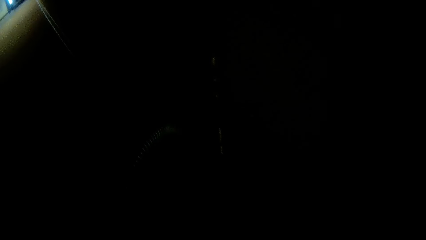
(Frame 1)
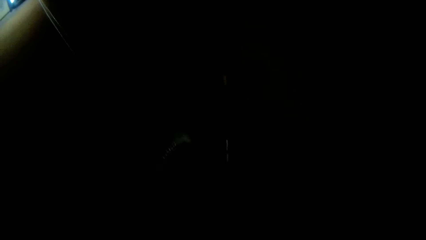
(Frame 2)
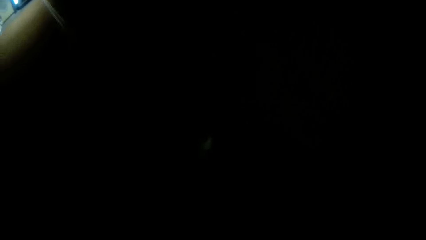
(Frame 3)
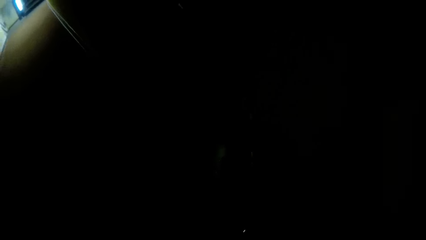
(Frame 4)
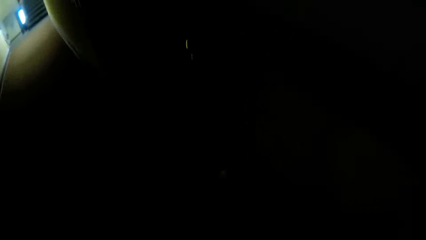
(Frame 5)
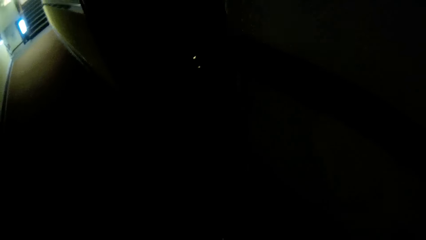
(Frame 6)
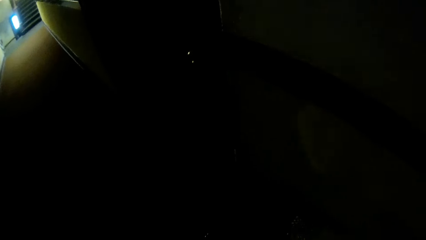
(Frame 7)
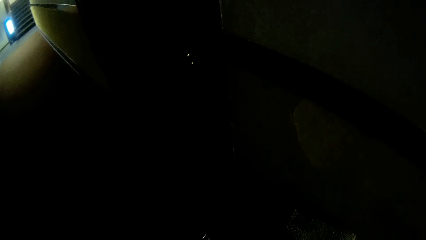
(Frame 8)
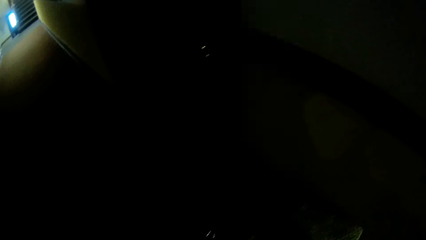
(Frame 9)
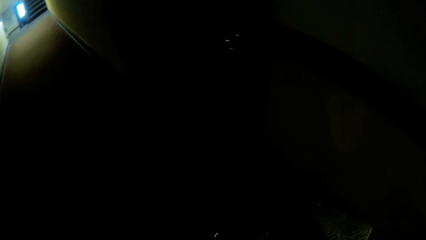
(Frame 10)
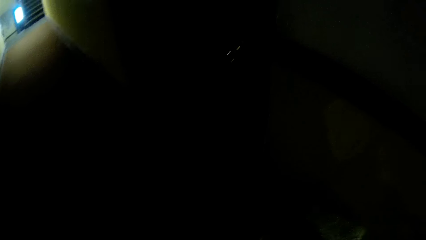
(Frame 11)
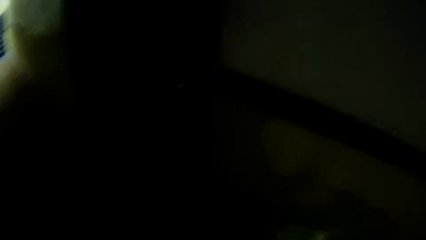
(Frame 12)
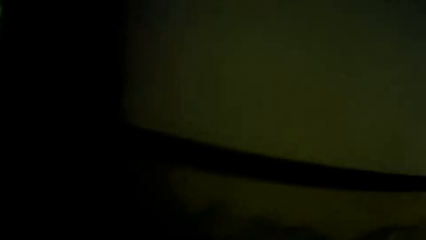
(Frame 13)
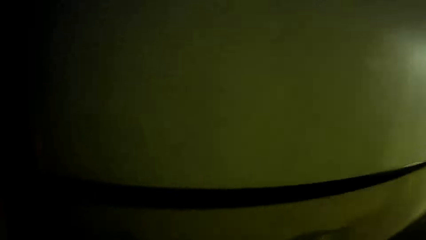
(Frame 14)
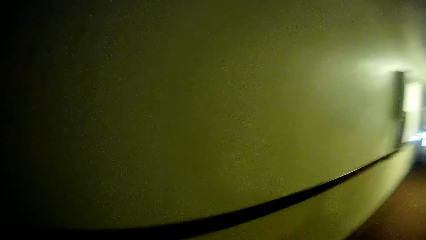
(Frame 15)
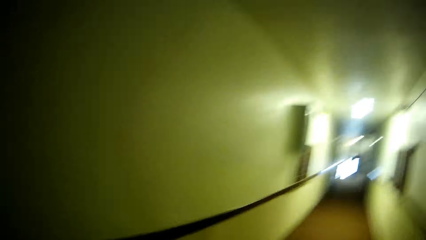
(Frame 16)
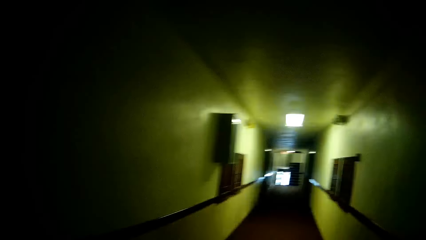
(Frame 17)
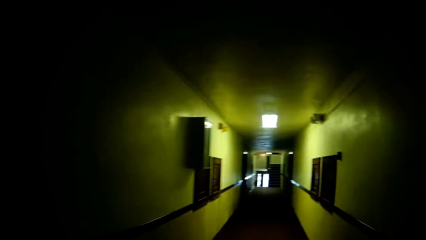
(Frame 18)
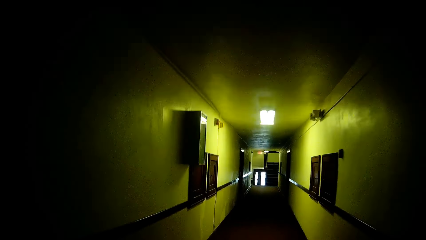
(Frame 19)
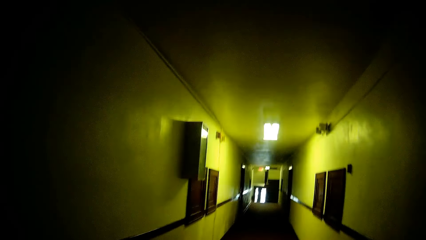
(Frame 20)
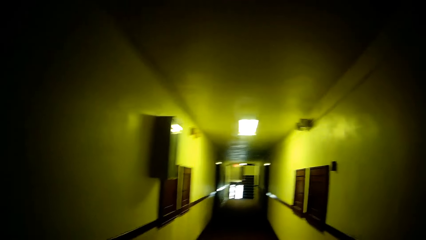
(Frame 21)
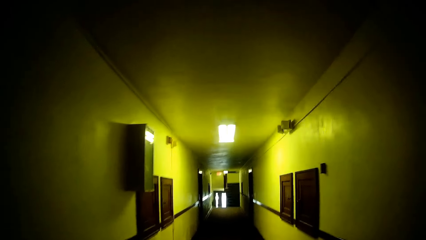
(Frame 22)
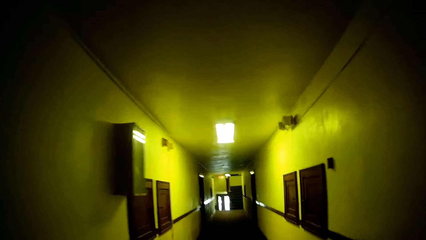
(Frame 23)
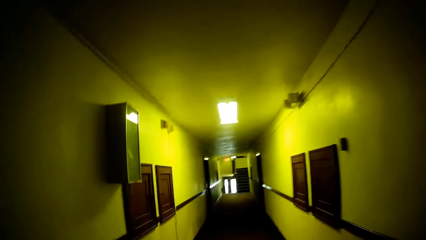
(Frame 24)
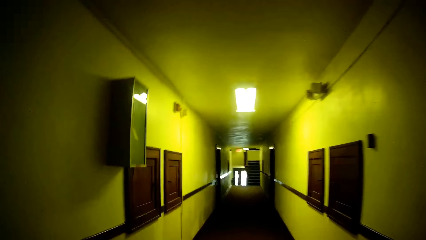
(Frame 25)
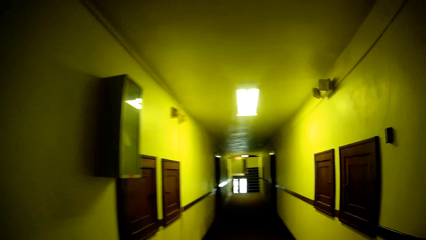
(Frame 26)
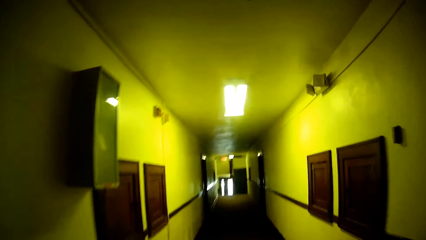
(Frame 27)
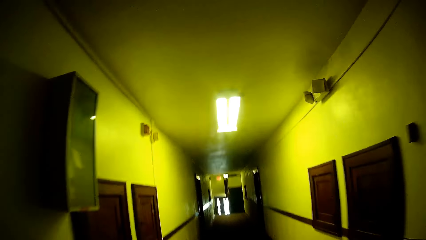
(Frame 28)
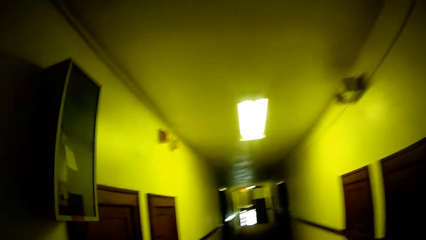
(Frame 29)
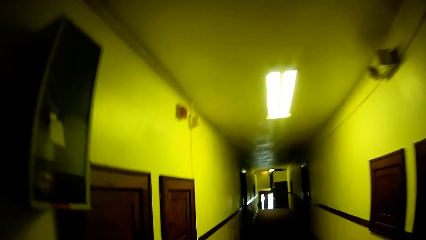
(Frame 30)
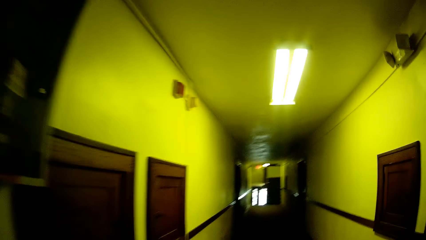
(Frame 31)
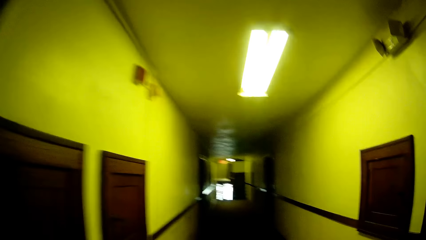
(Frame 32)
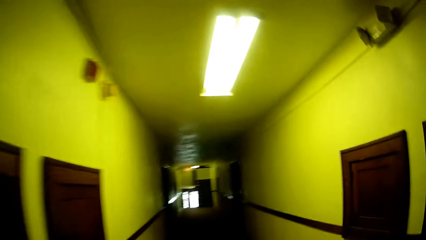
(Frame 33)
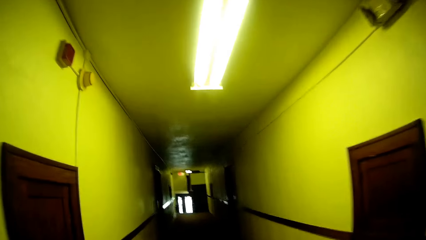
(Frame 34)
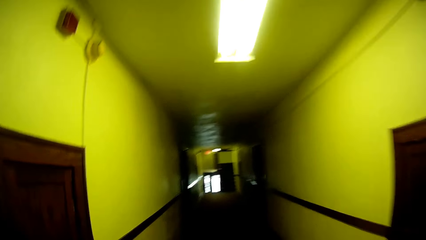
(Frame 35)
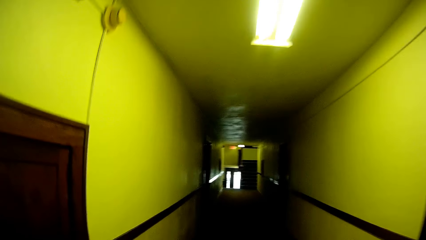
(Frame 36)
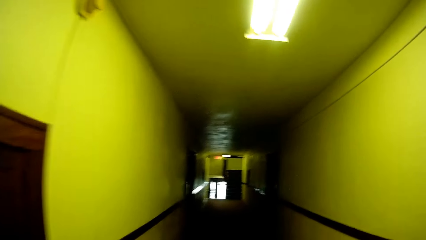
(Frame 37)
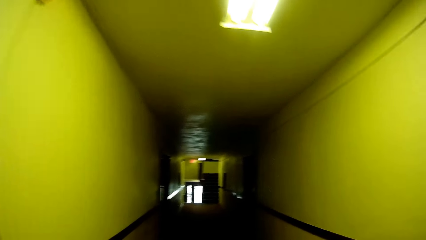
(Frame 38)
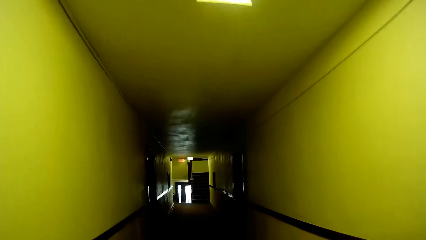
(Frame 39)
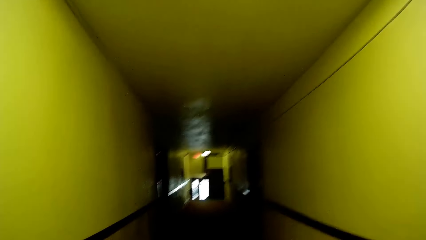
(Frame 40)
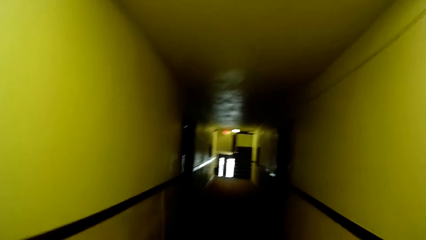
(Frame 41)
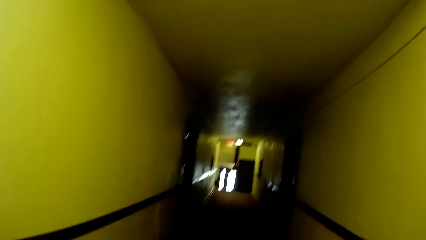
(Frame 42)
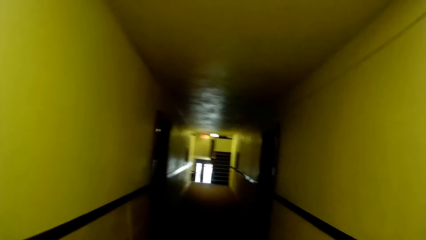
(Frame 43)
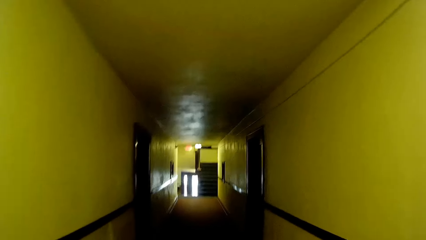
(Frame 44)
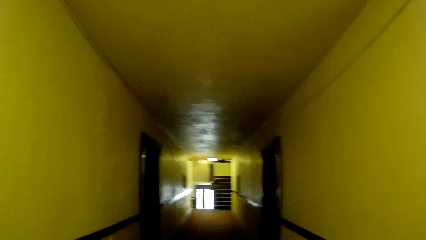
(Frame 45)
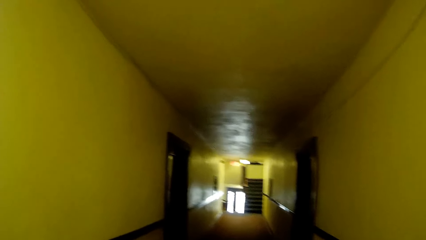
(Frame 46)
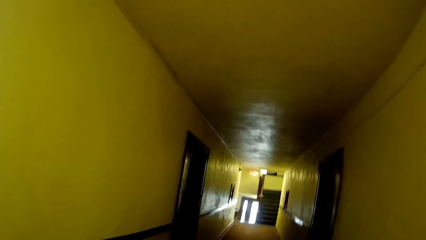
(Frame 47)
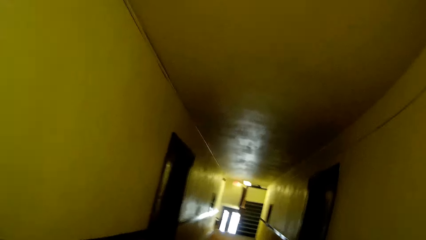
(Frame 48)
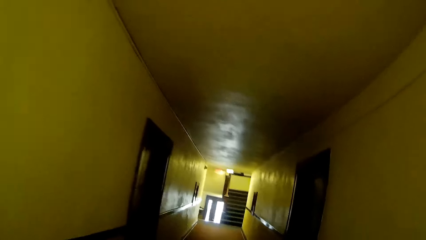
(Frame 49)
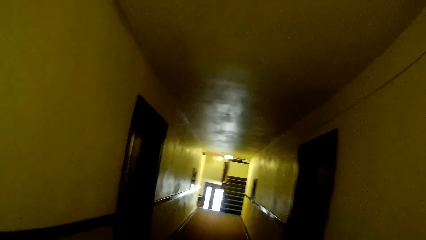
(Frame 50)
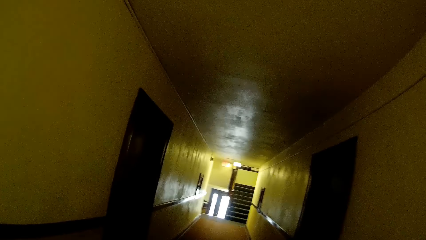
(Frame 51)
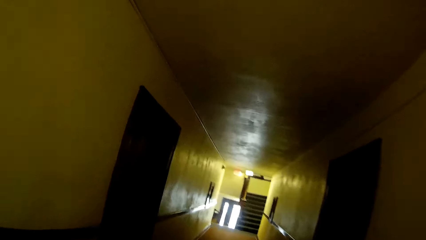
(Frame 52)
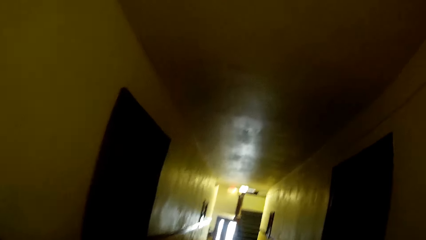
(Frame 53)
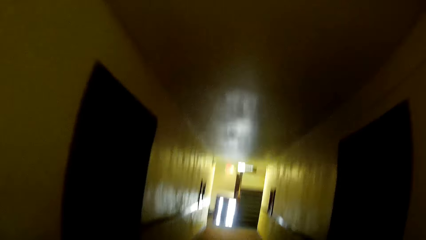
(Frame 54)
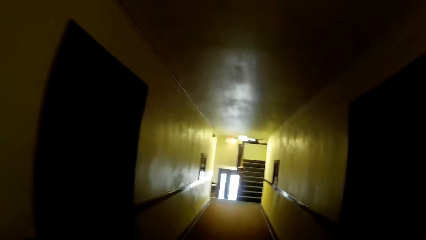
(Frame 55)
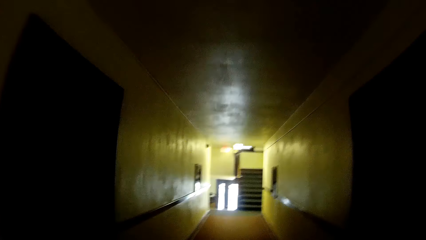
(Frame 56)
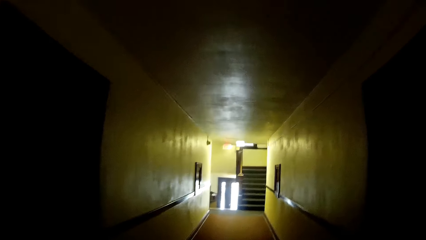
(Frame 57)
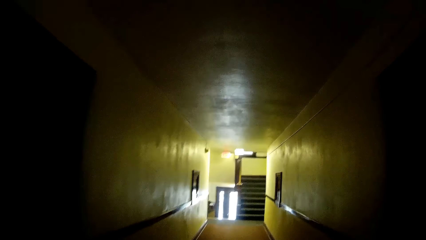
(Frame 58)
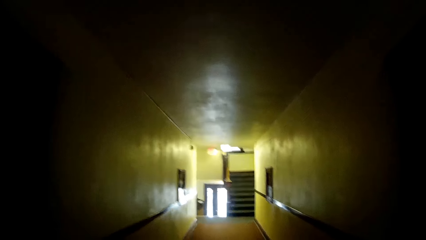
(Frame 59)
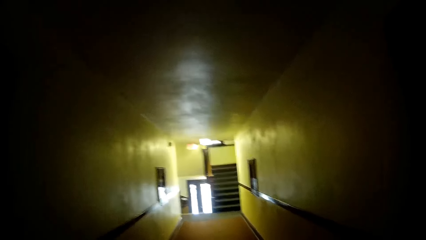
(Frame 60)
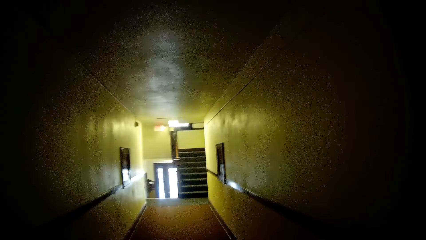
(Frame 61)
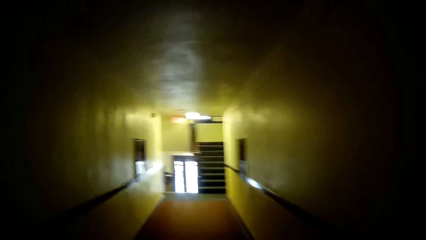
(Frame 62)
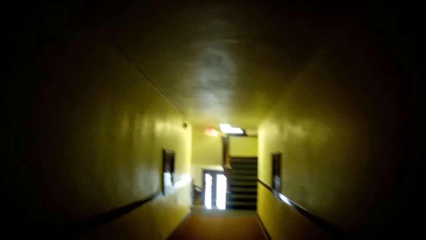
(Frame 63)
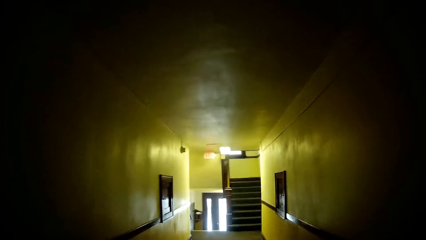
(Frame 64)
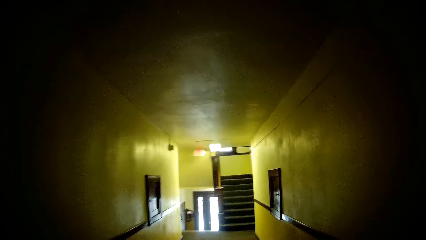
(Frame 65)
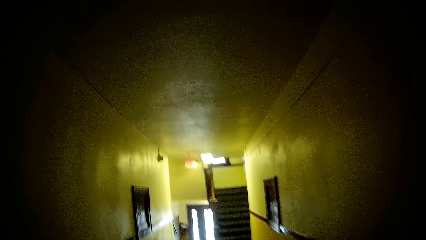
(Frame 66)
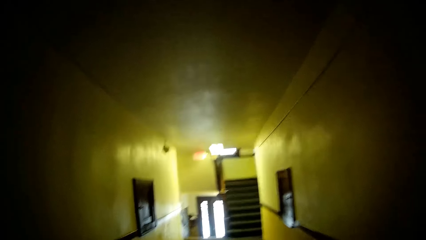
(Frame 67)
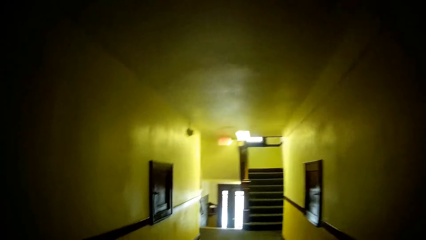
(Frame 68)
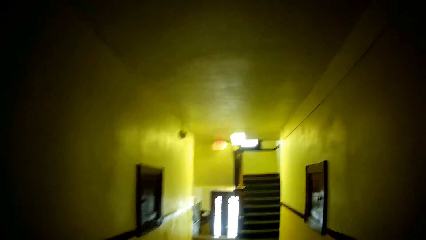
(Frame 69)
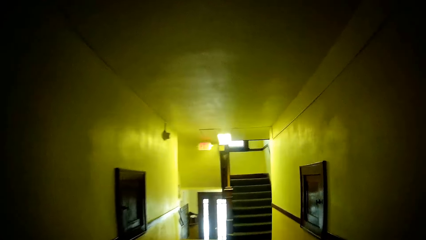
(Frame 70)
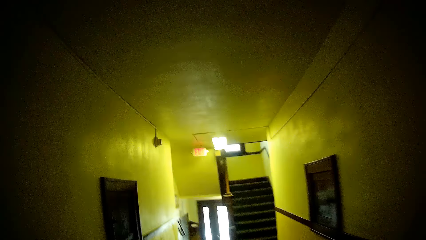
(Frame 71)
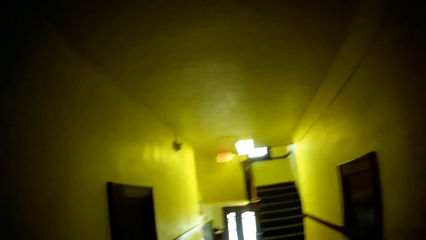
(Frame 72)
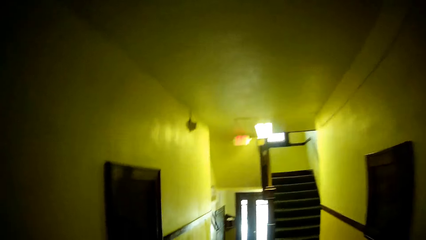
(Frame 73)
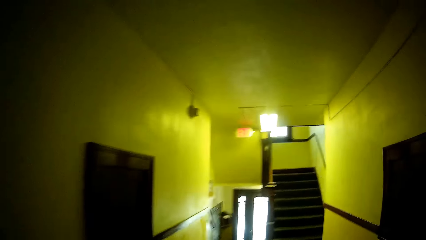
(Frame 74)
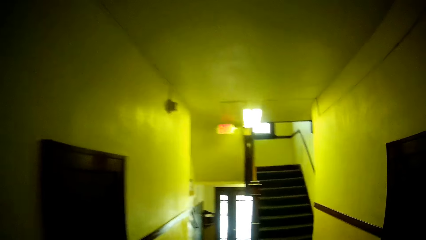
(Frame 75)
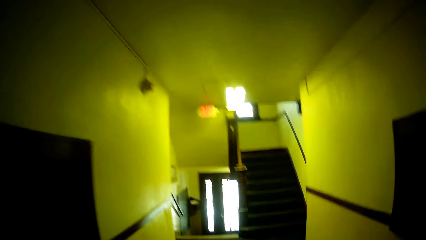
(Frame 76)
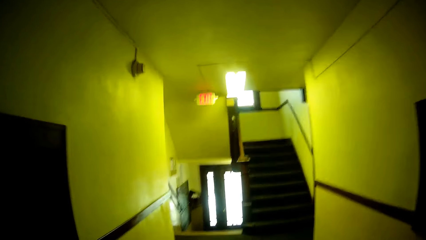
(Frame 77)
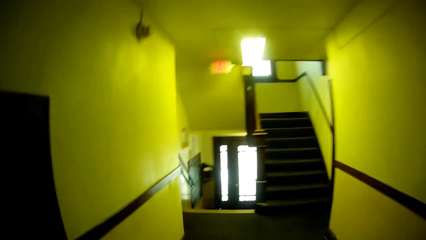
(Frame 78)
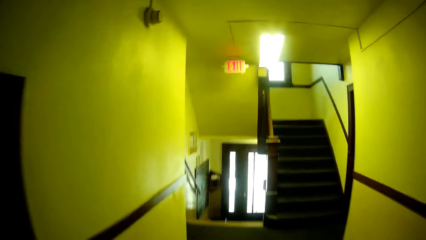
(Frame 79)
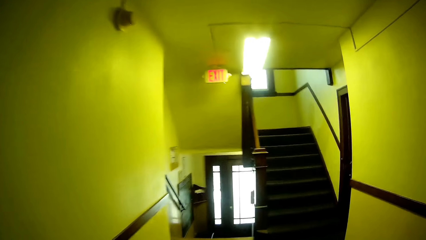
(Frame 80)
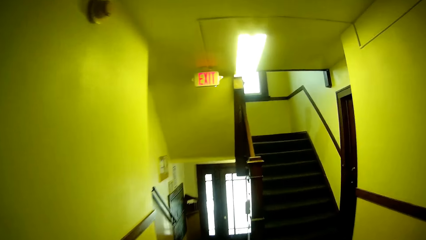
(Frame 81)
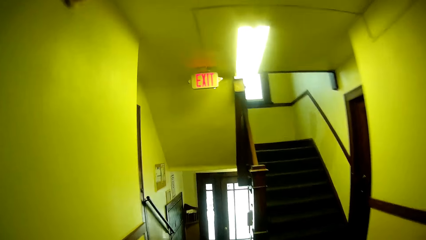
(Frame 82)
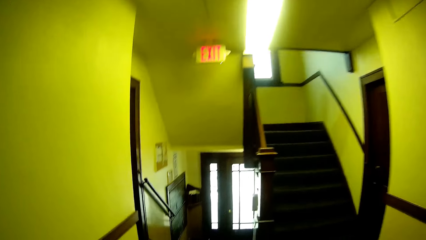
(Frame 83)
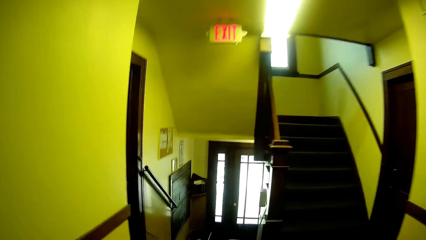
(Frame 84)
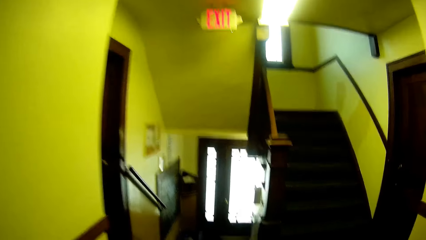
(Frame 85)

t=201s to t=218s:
The camera wearer puts the items on the floor near a door. They walk around in the building.
